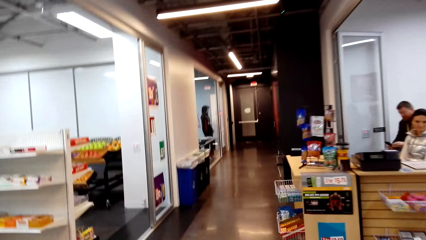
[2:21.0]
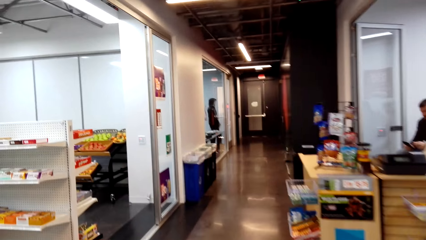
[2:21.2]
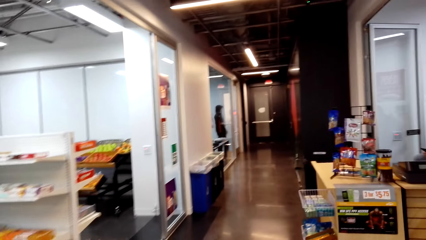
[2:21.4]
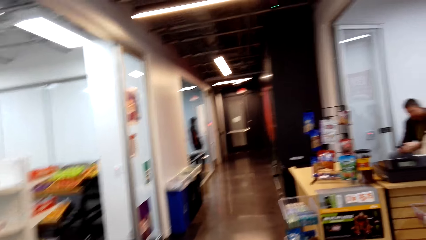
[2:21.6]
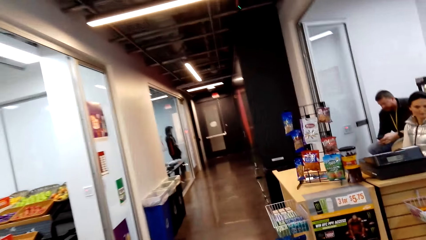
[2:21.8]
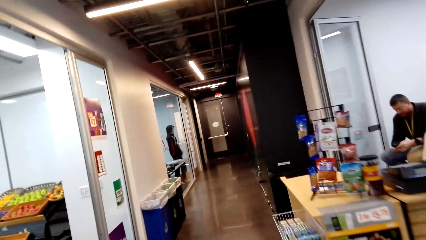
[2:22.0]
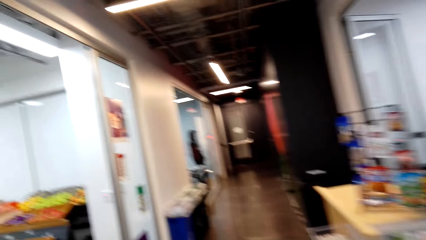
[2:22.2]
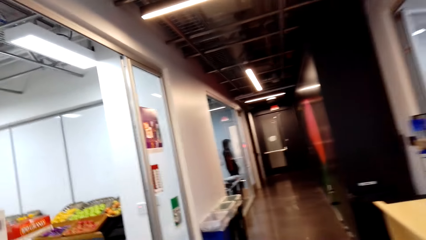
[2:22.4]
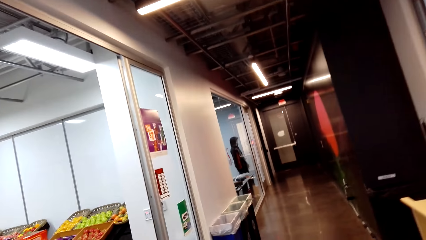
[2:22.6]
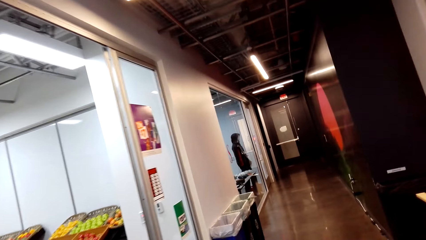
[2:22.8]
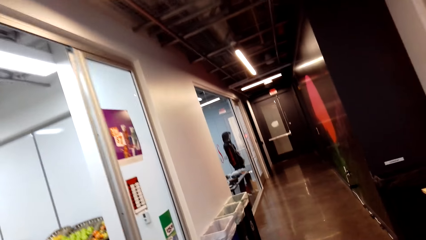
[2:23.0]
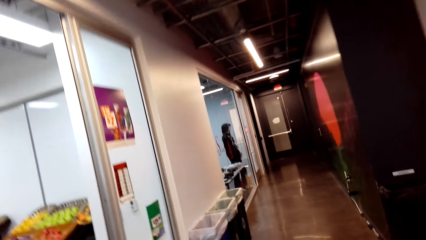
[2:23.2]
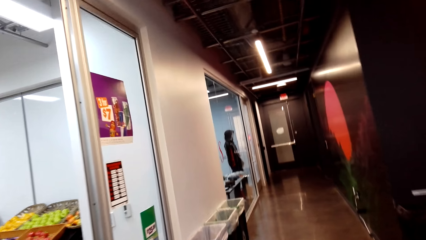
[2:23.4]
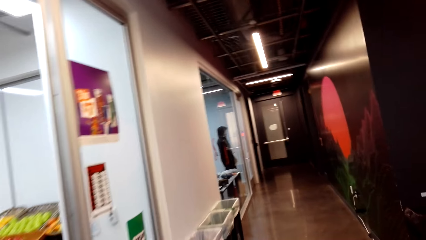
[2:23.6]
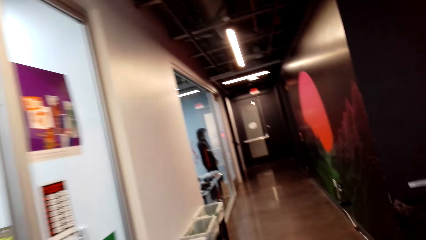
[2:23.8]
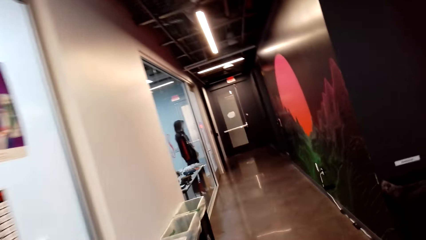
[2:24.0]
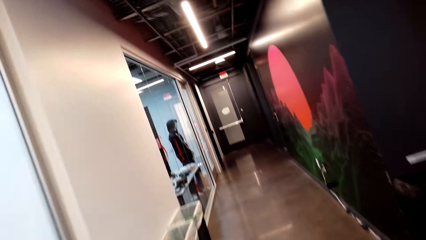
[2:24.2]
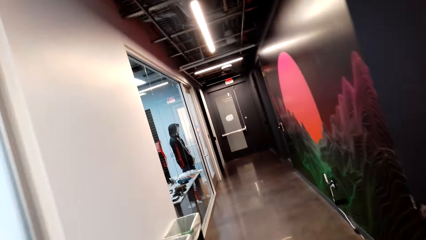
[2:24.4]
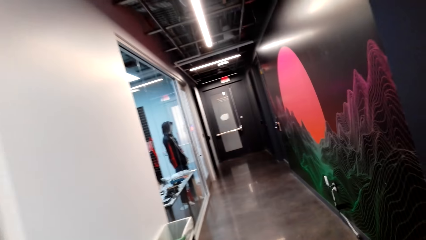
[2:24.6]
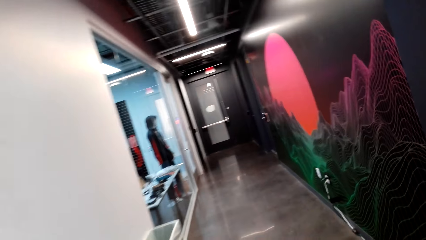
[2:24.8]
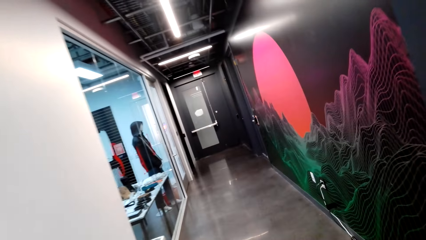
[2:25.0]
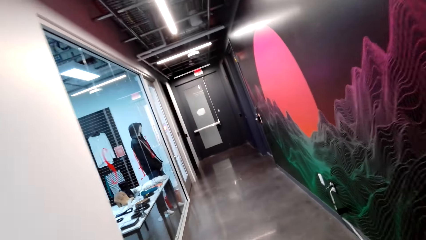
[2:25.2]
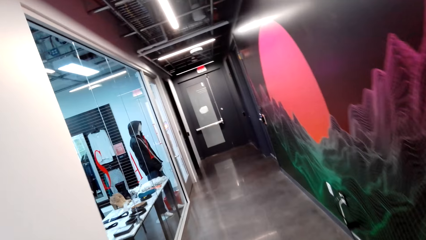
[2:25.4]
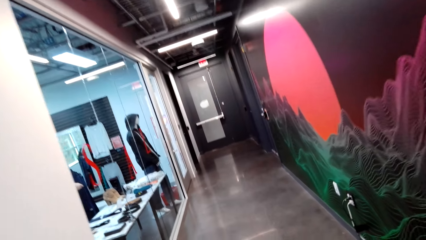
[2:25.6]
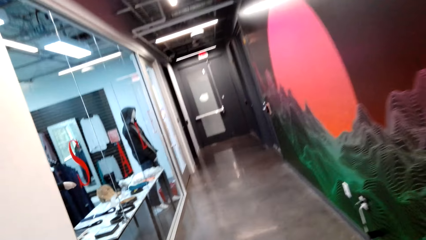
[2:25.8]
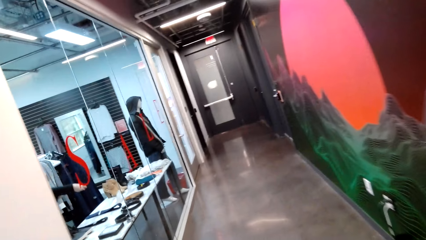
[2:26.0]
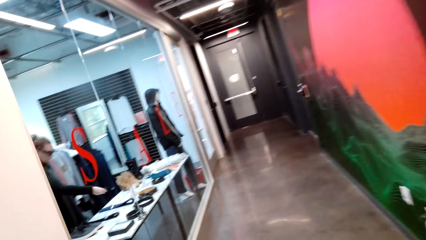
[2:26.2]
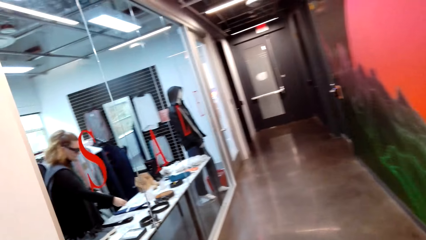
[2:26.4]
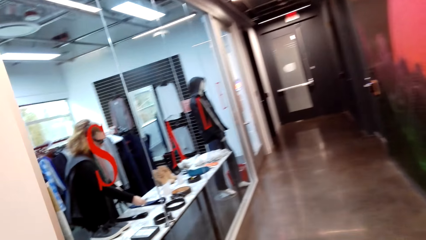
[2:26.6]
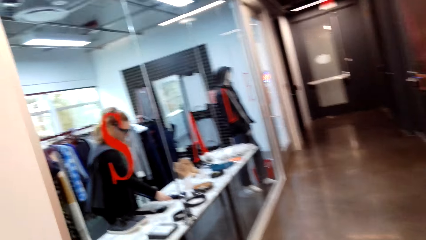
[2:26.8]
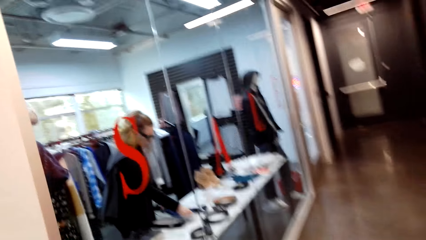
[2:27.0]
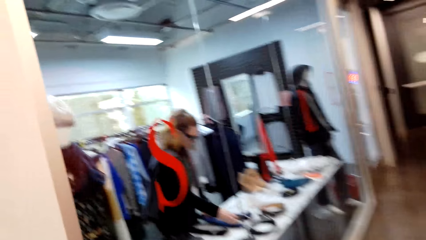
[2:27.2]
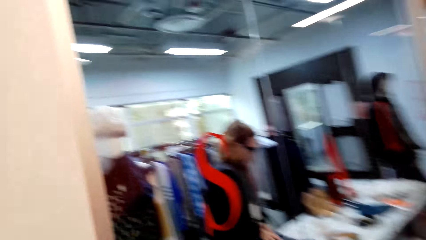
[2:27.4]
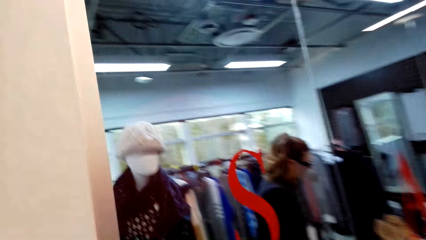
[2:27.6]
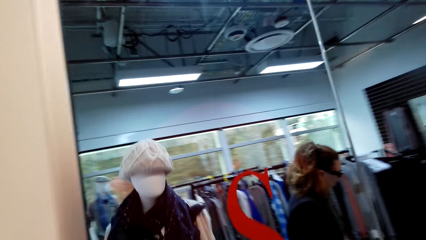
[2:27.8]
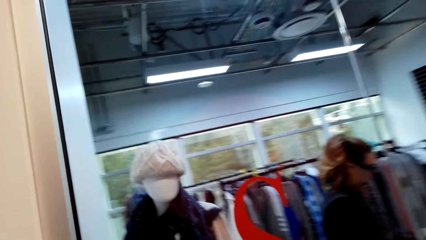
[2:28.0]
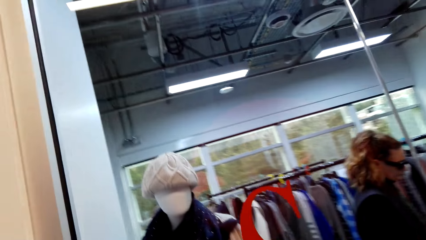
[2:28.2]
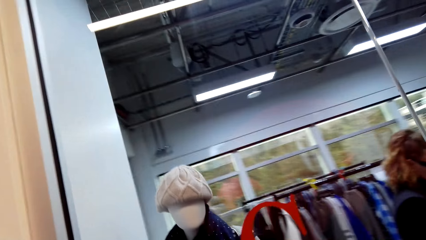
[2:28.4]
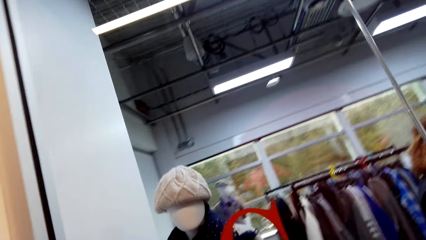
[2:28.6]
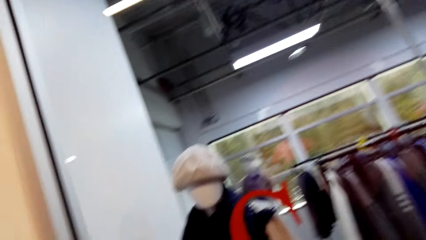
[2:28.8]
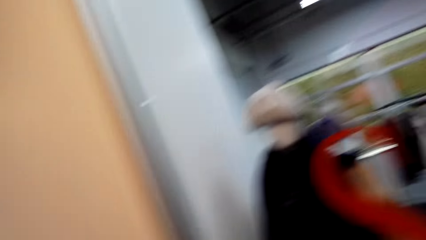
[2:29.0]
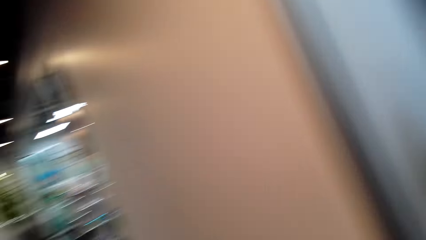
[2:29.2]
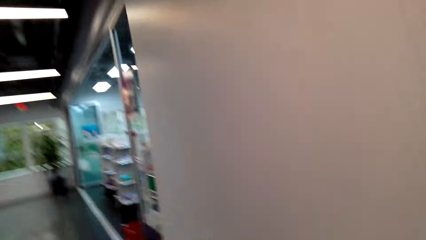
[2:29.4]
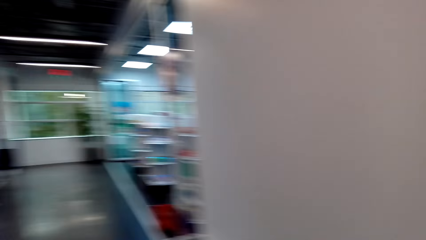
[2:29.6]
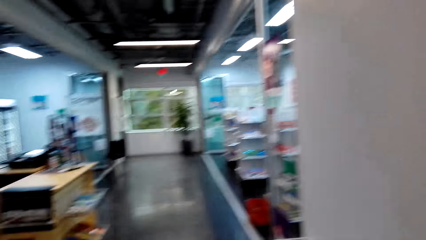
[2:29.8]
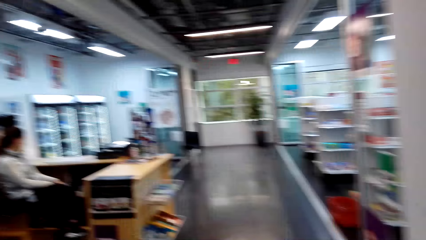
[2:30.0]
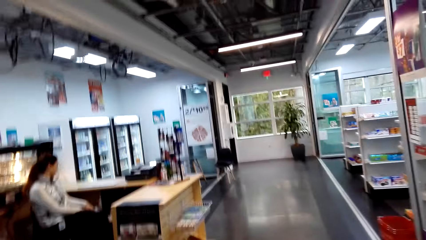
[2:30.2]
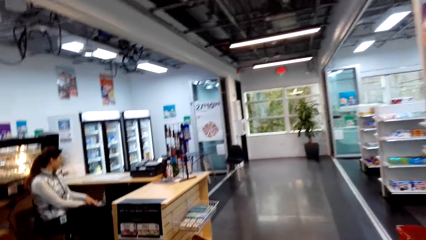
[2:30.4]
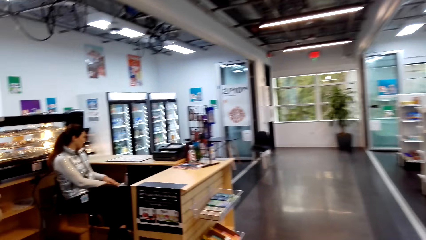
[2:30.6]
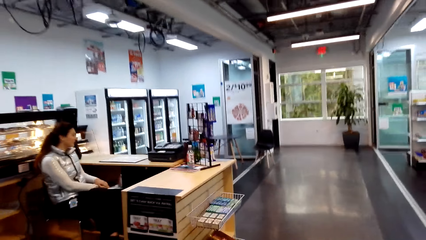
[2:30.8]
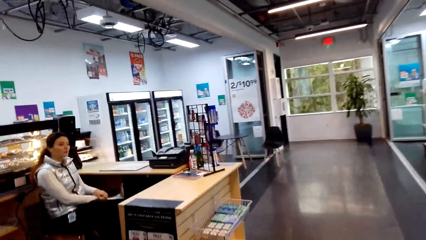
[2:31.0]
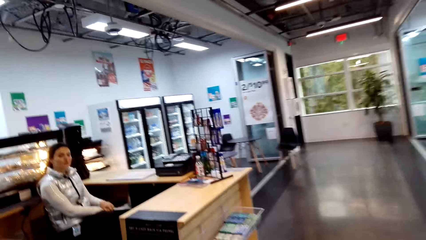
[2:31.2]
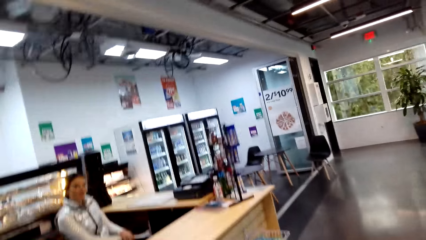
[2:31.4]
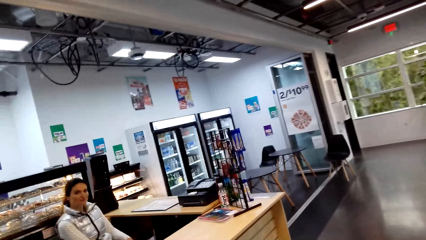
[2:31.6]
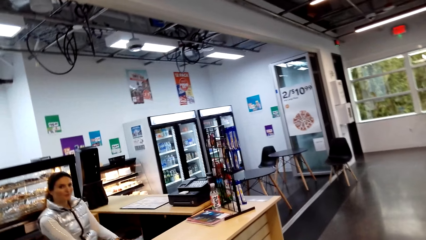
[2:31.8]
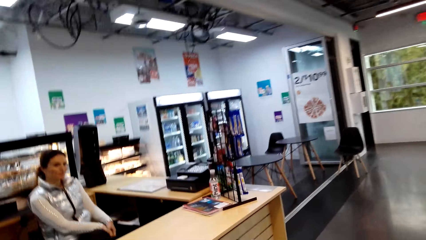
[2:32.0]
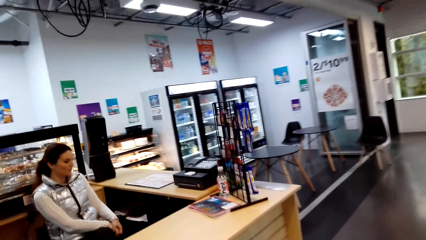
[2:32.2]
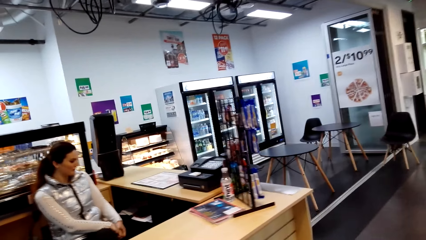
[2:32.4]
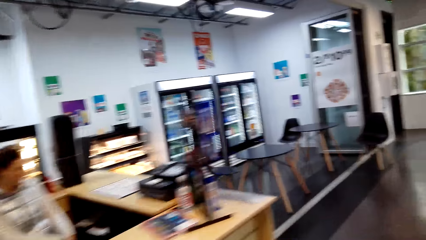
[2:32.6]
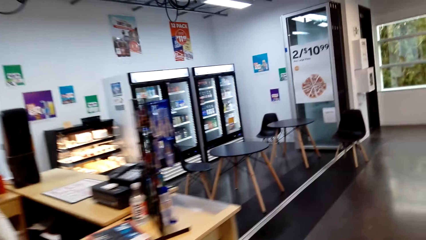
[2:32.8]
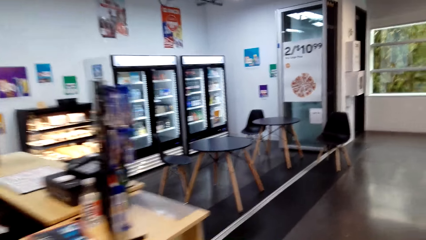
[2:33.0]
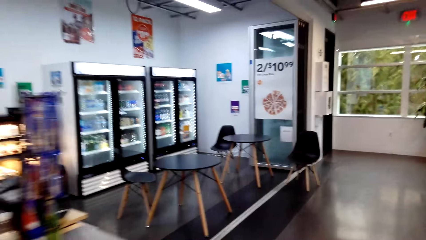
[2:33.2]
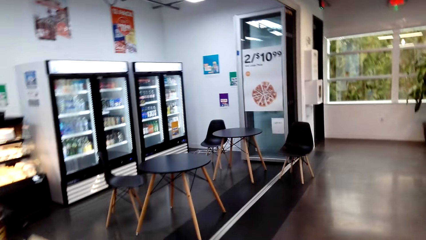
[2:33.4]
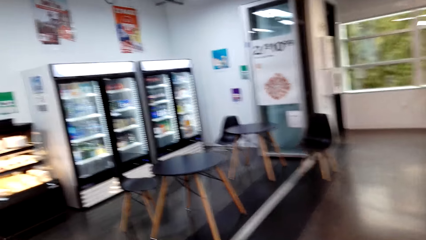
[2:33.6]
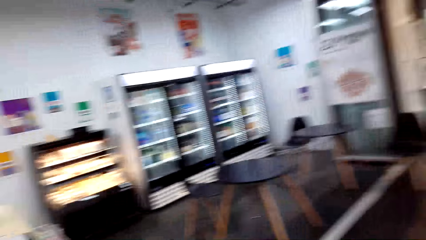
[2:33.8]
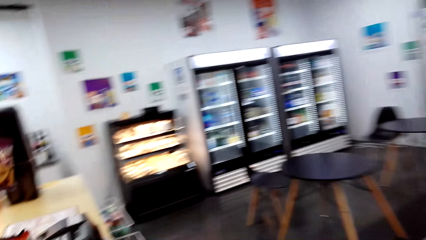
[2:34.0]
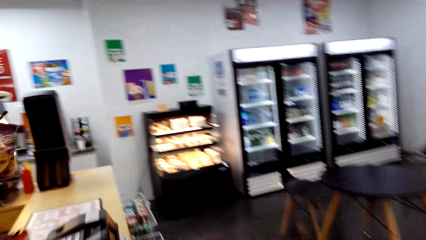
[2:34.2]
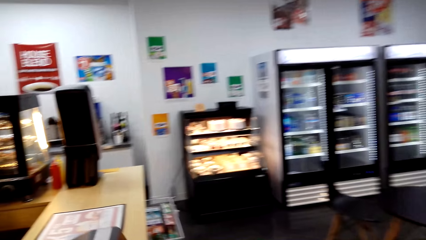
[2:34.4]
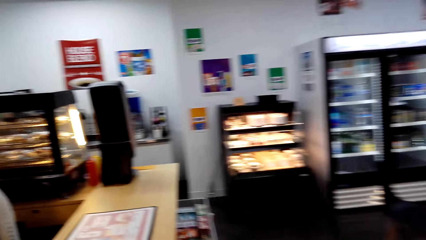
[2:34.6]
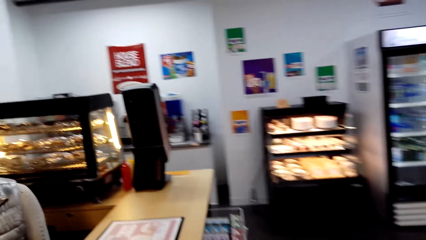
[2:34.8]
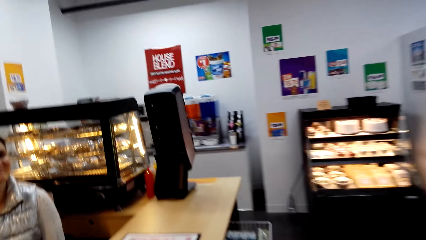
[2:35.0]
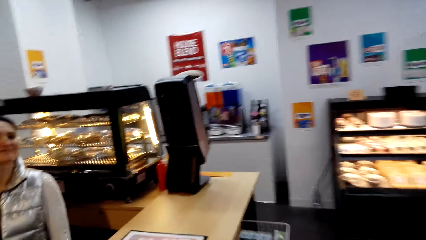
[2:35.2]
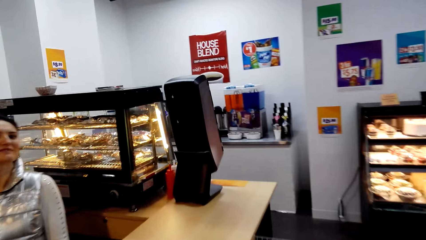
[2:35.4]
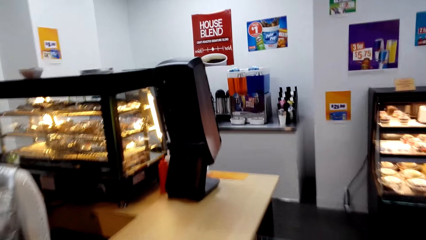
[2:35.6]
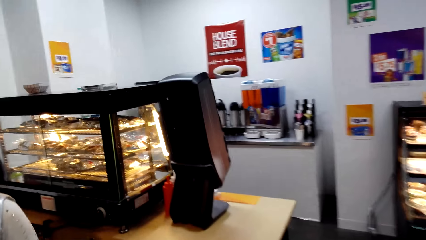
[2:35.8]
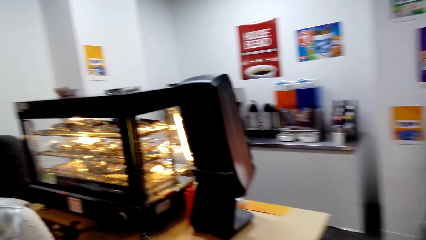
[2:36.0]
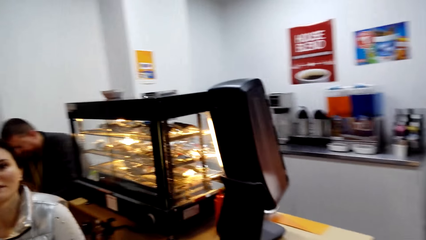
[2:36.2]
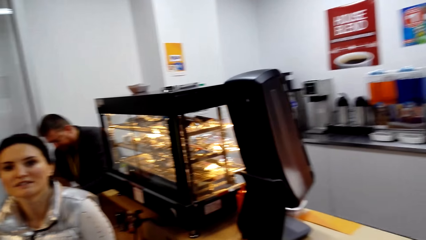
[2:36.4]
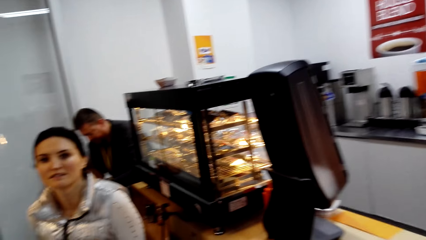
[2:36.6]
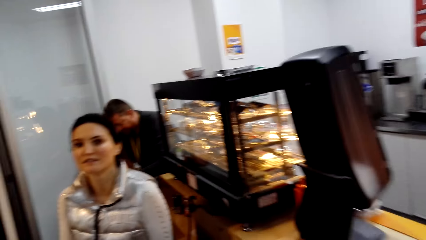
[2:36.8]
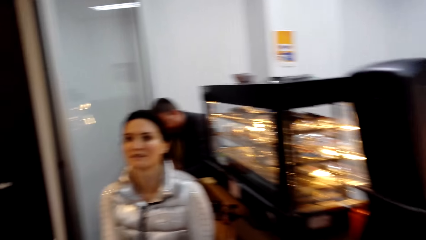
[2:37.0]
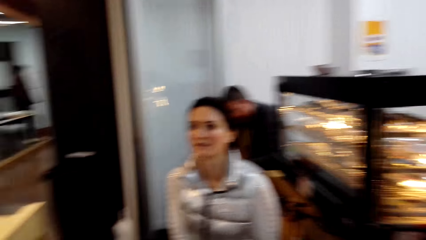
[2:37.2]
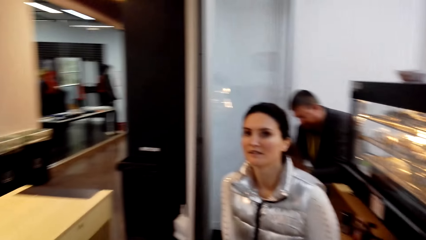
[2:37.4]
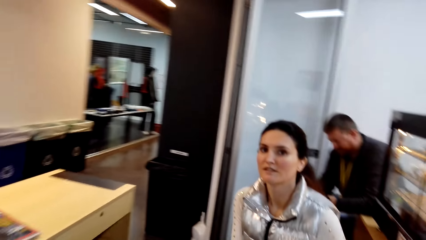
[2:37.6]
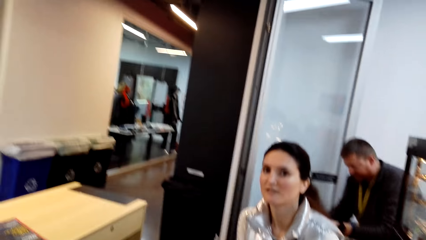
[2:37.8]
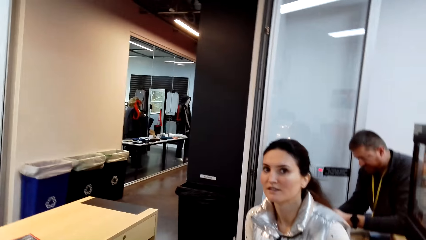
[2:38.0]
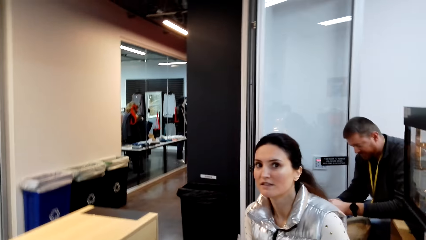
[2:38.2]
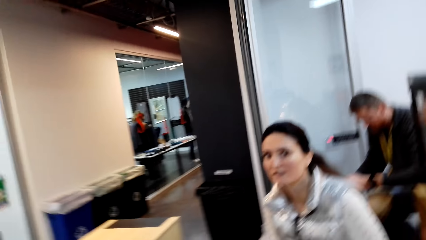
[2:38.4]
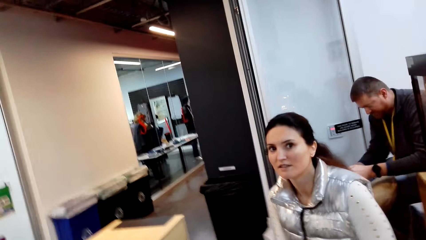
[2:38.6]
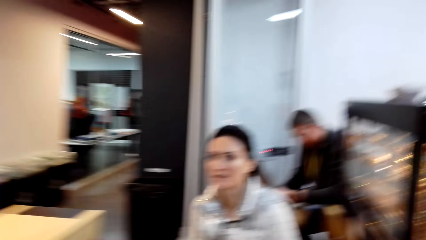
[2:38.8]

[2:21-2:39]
A lady appears. The camera wearer looks around. They step forward. They look at a person. Another lady looks around.
